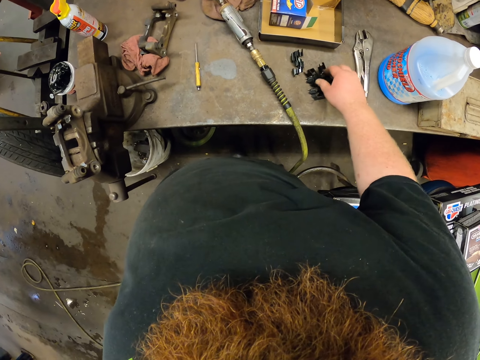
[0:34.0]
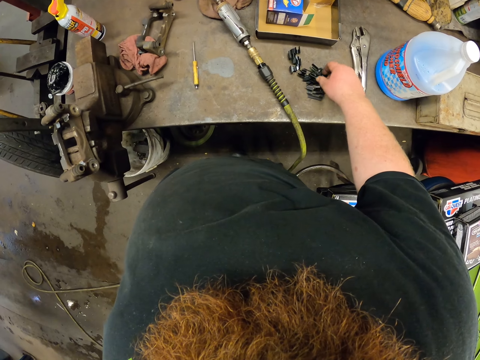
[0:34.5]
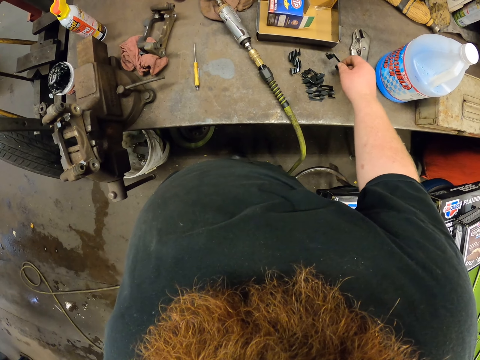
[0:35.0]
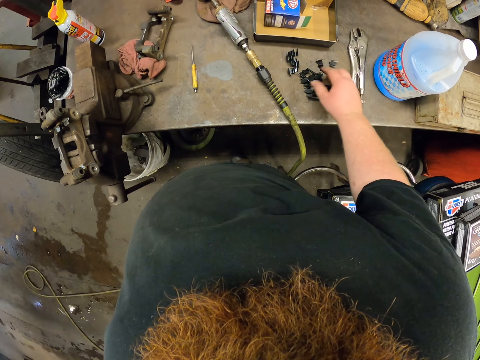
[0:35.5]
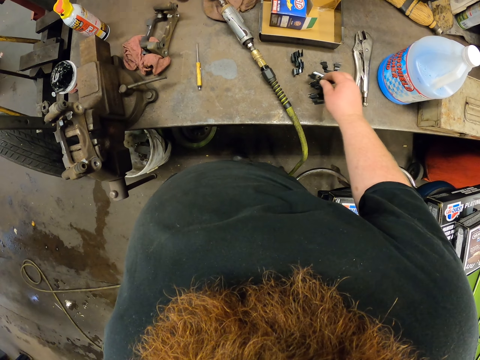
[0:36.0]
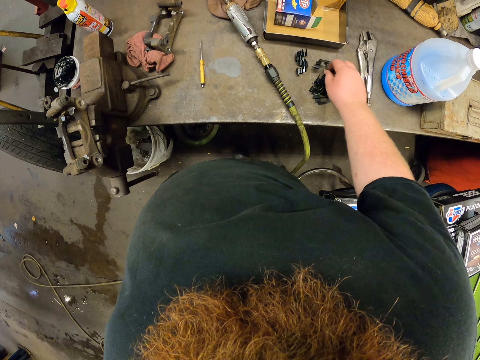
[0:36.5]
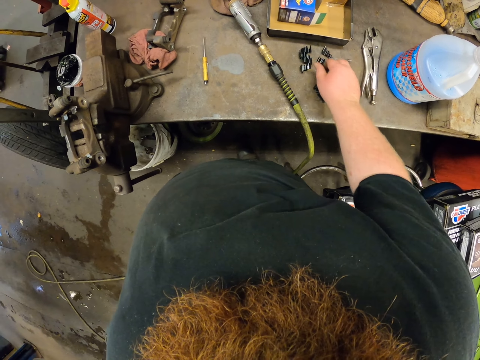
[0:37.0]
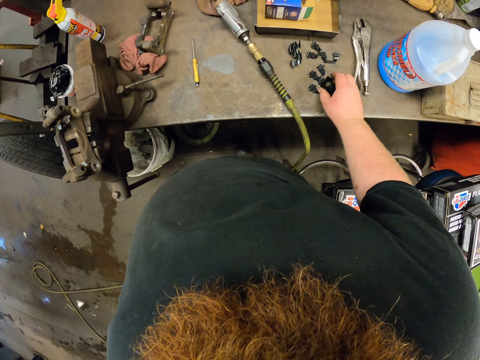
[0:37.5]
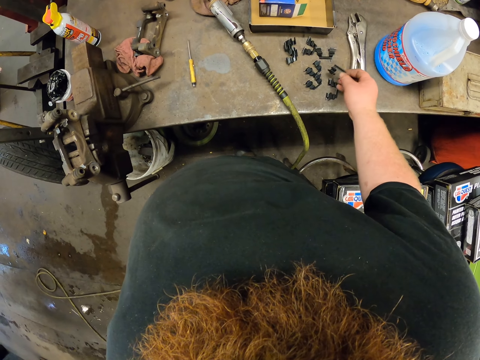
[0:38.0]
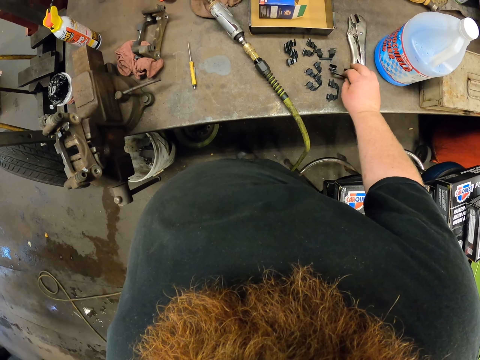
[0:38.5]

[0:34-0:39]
The camera wearer arranges the pad clip.

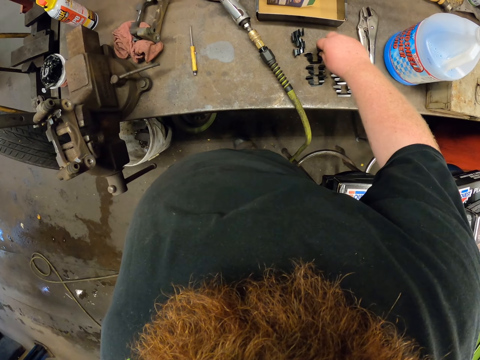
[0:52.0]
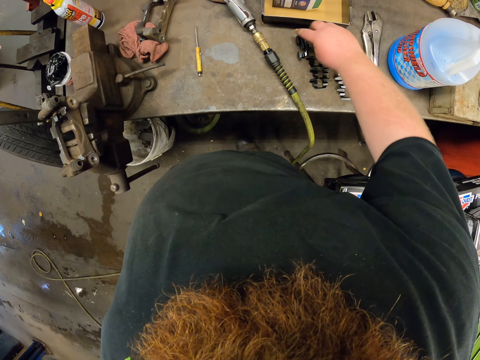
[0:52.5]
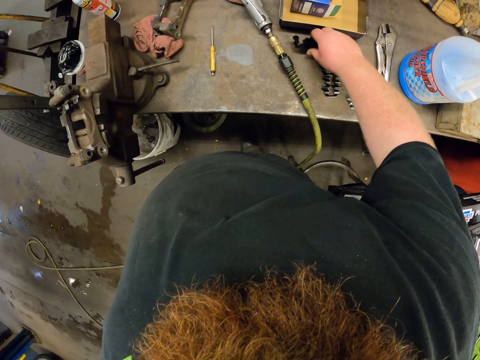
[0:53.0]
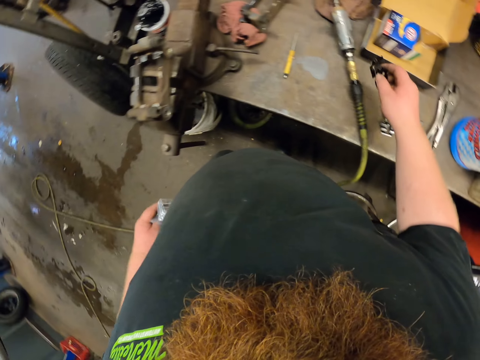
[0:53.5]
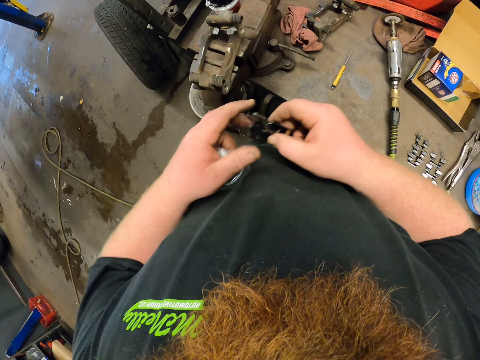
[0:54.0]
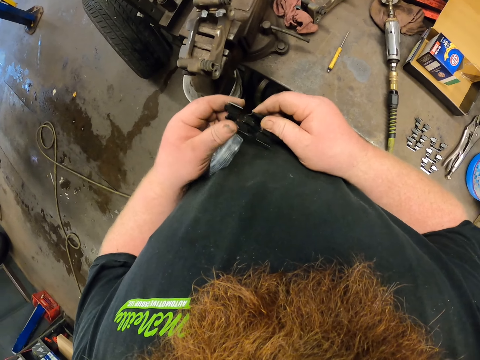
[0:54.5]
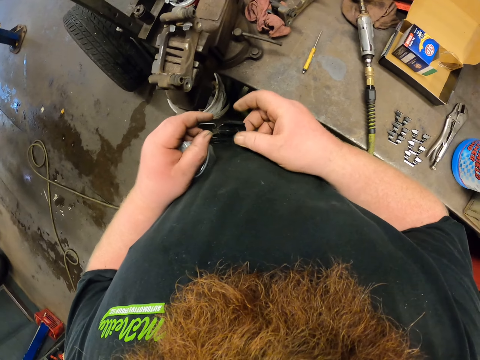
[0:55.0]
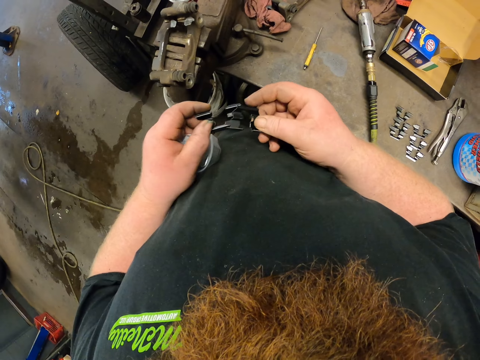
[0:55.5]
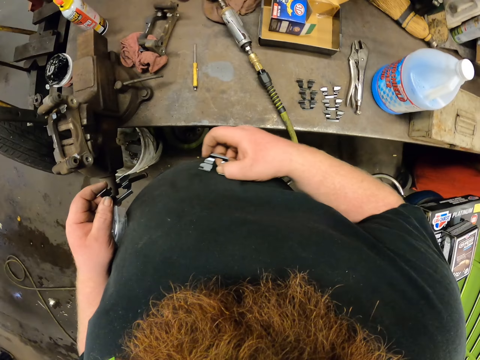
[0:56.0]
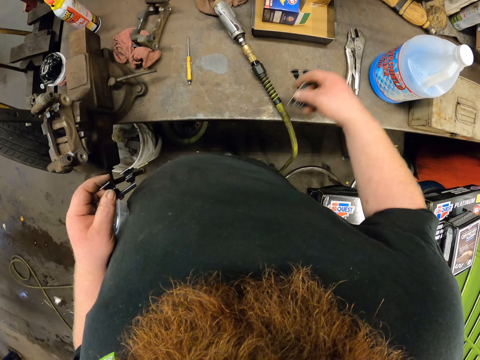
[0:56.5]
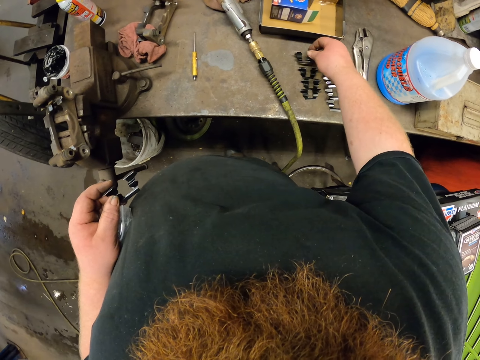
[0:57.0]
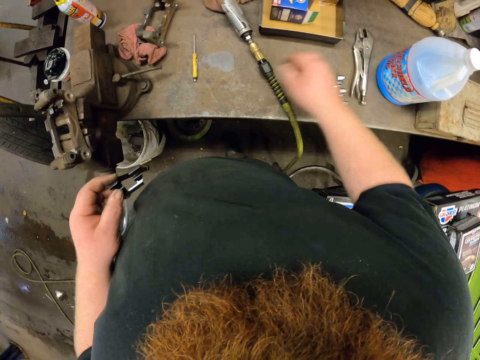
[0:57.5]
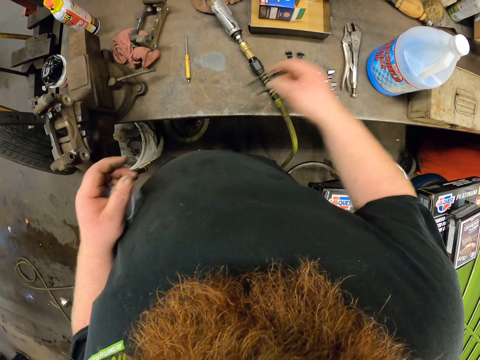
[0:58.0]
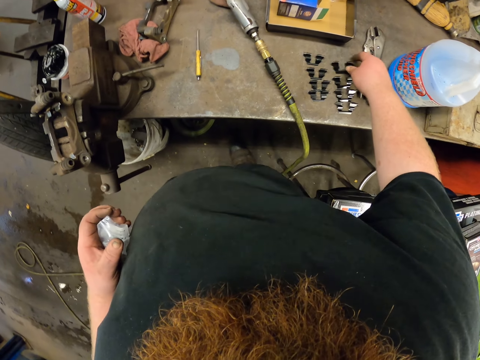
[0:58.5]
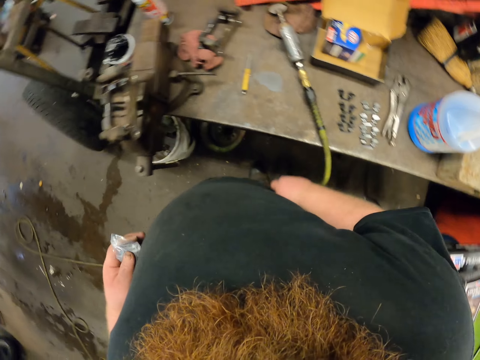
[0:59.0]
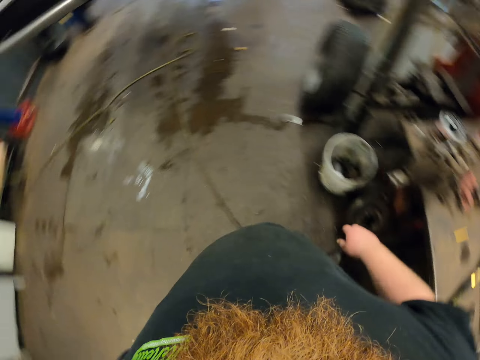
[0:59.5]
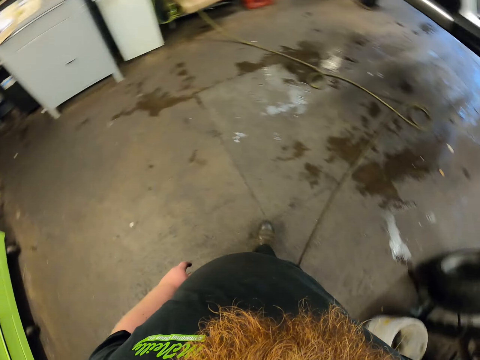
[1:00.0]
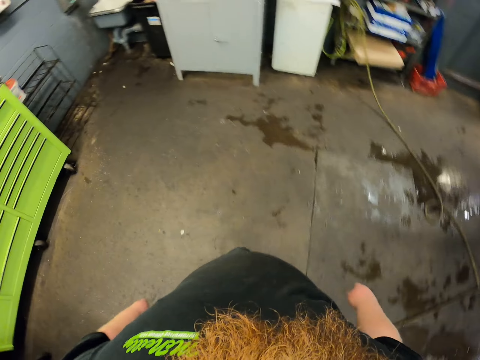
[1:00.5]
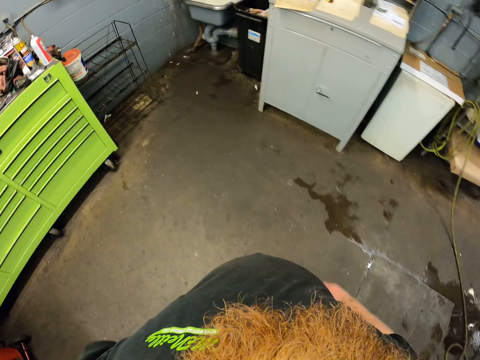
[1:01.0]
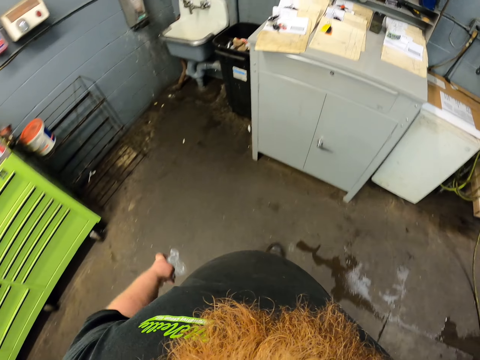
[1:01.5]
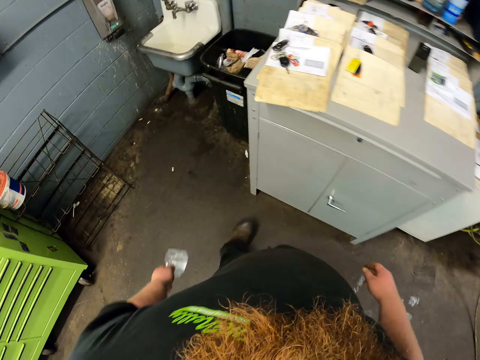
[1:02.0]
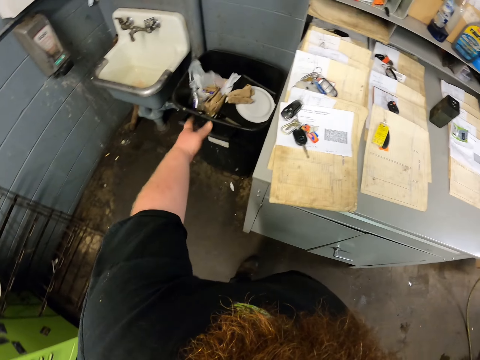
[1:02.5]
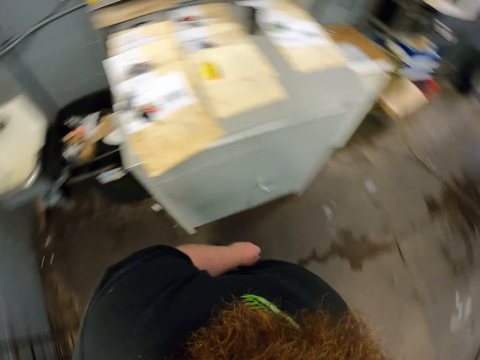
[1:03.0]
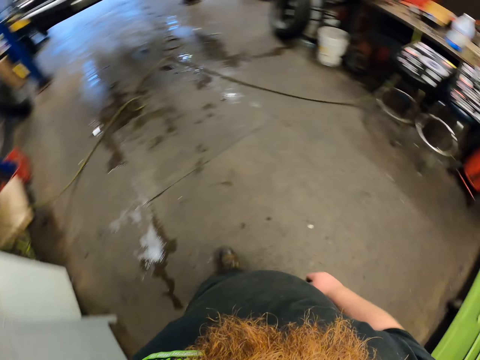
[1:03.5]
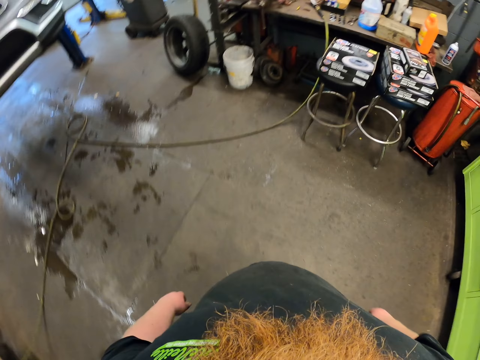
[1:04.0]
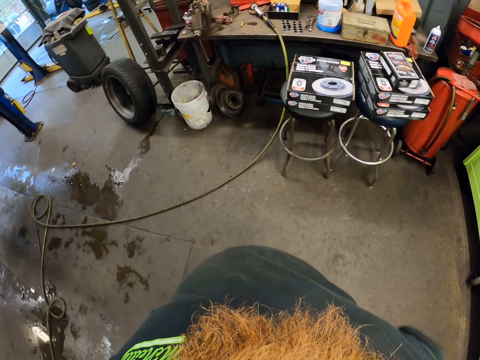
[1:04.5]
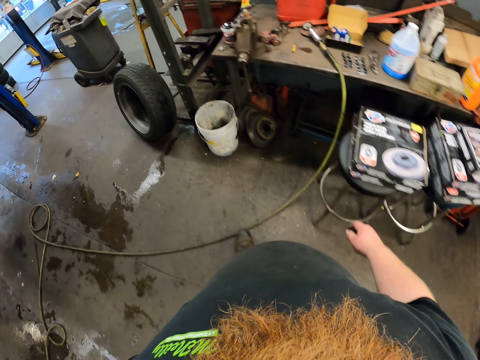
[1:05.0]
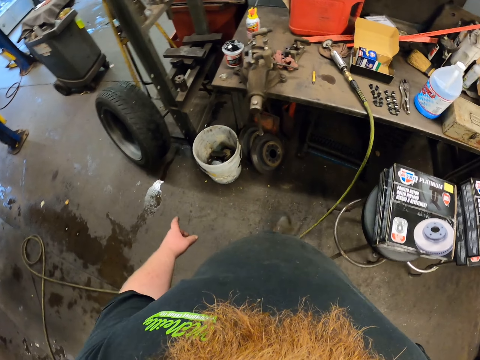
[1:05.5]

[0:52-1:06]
The camera wearer separates two pad clips. They put something down. They arrange the pad clip. They put something down, pick something from the left hand and walk to the bin. They put the polythene in the dustbin. They walk to the table.

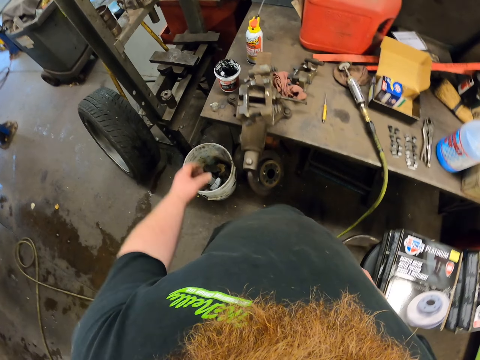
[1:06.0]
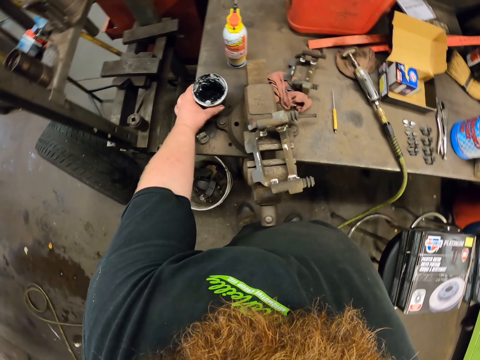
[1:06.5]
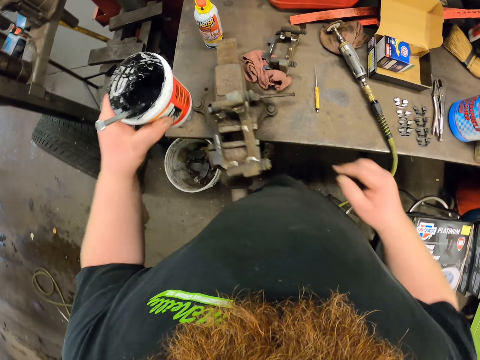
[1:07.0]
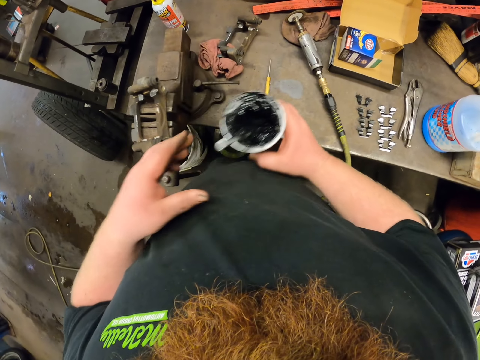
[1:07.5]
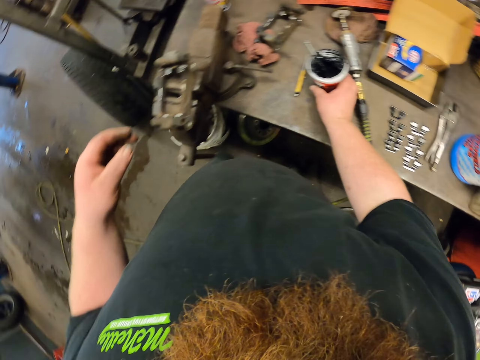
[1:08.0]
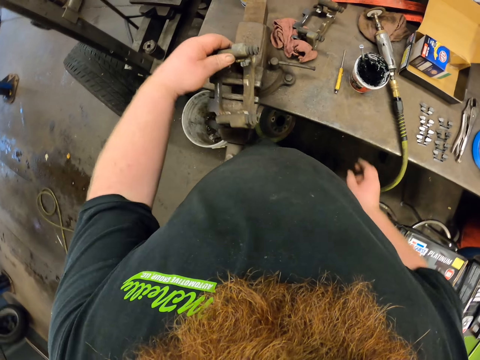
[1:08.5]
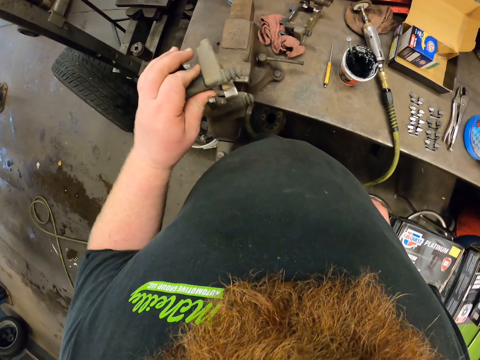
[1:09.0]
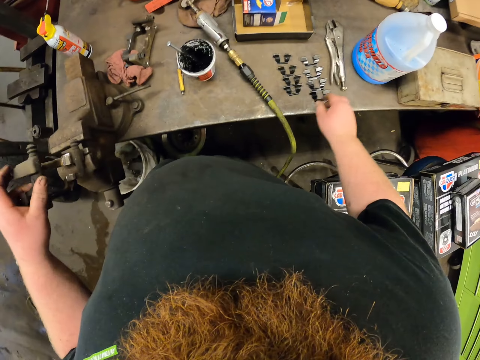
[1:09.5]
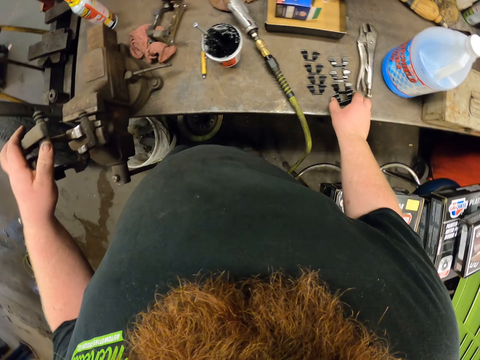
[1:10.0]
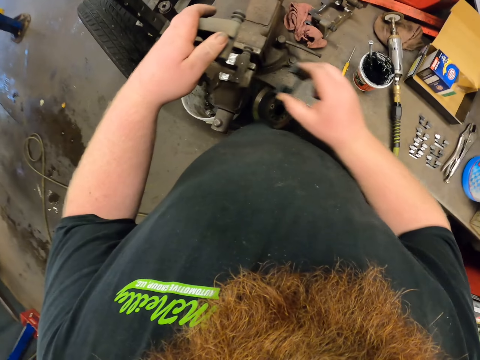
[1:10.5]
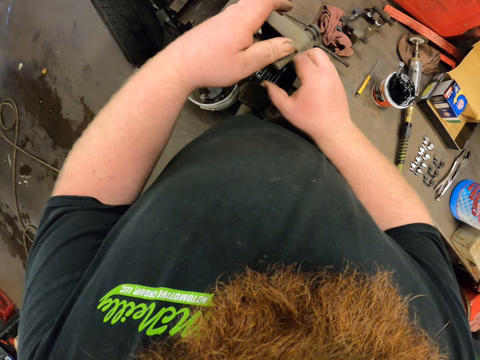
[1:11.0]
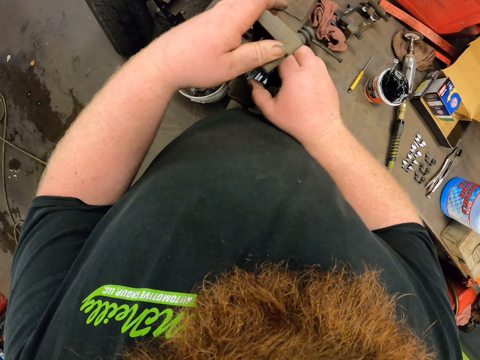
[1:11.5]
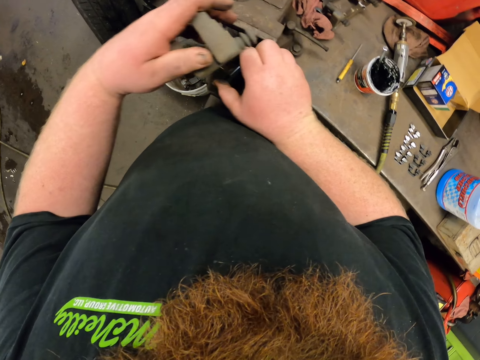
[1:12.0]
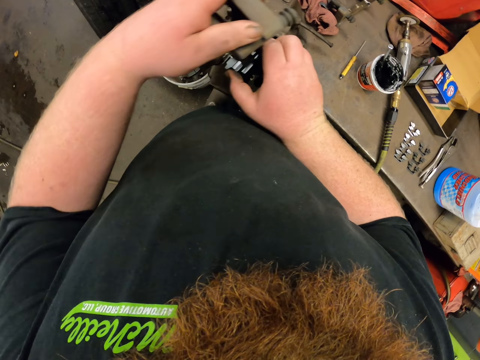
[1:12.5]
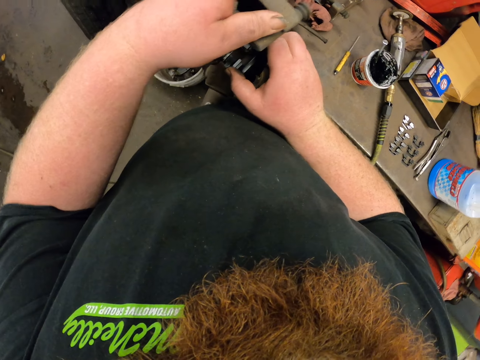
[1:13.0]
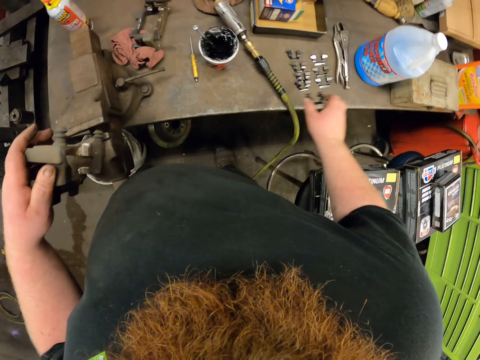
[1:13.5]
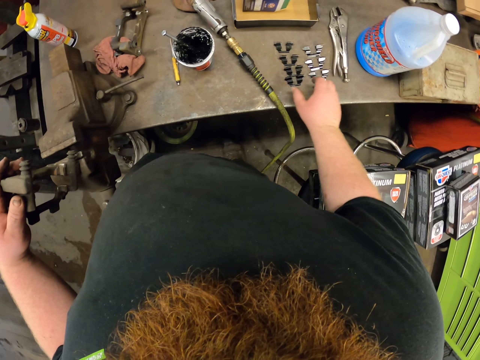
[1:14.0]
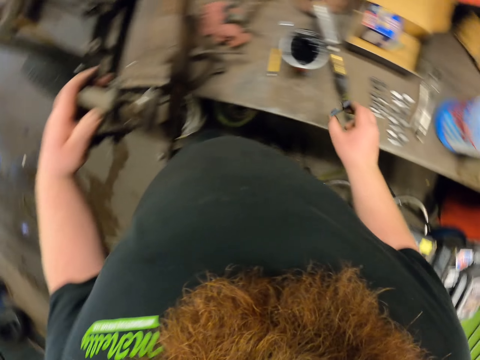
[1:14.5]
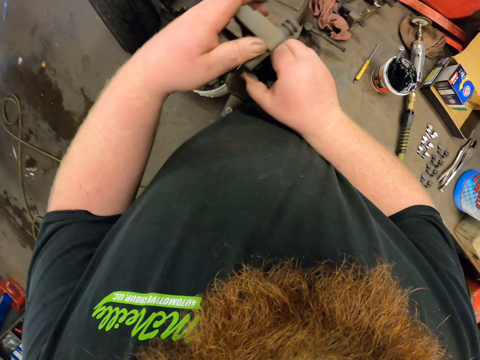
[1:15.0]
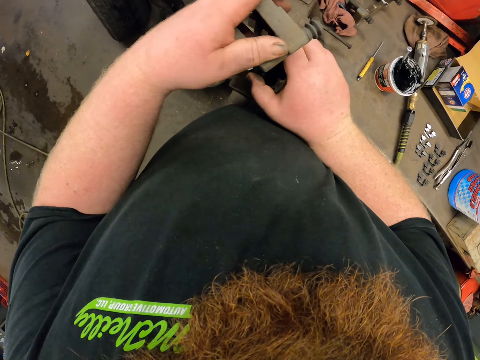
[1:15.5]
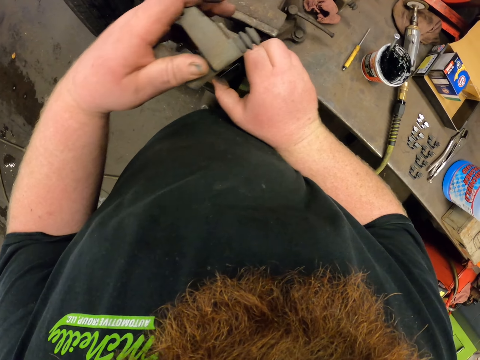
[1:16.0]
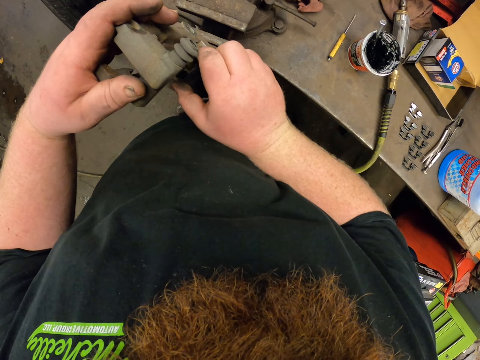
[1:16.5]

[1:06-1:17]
The camera wearer picks a tin of paint. They put the tin of paint down on the table. They pick the caliper. They pick the pad clip and put it on the mount bracket. They put the pad clip on the table. They pick another pad clip and put it on the mount bracket.
